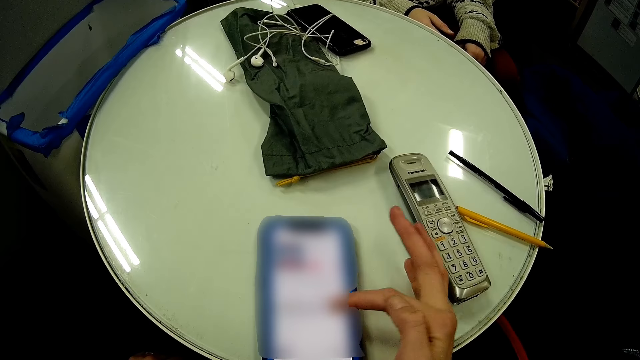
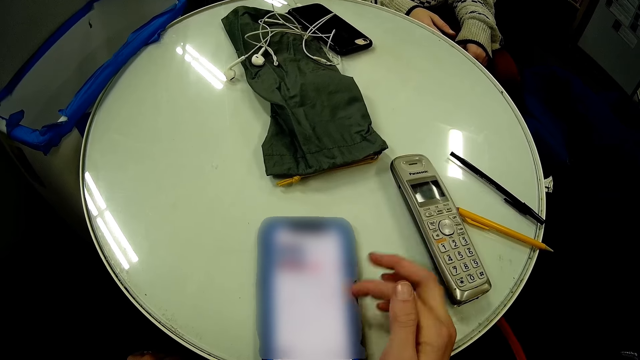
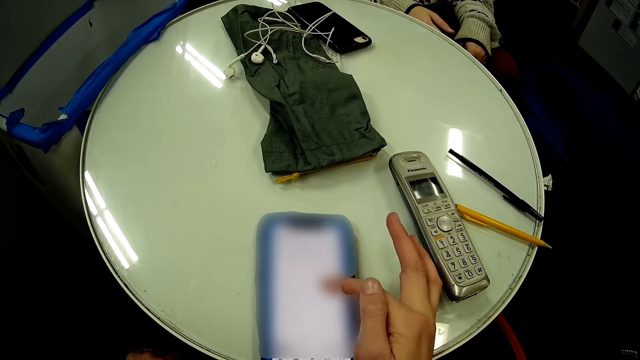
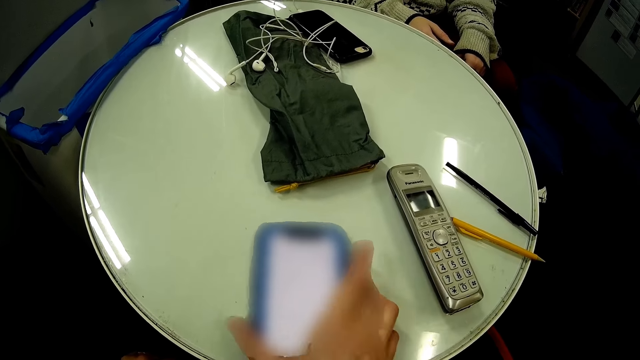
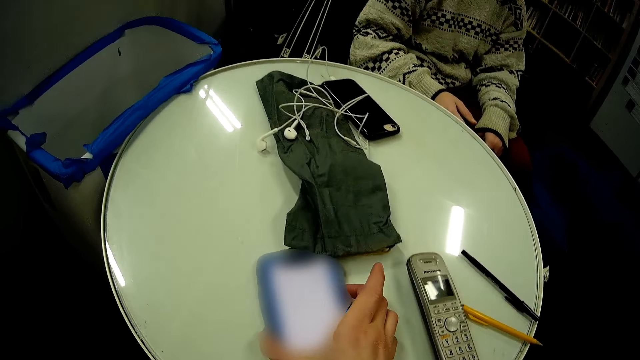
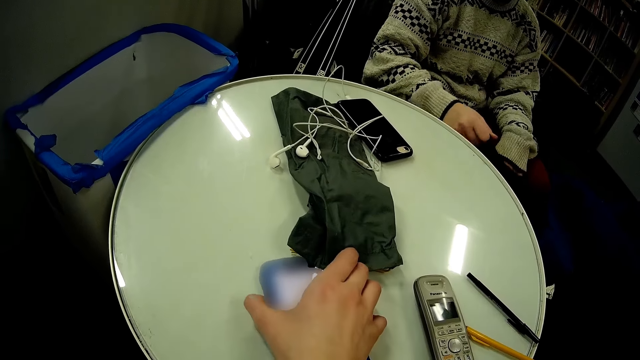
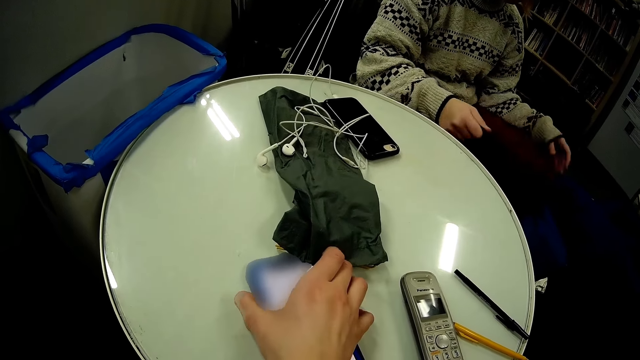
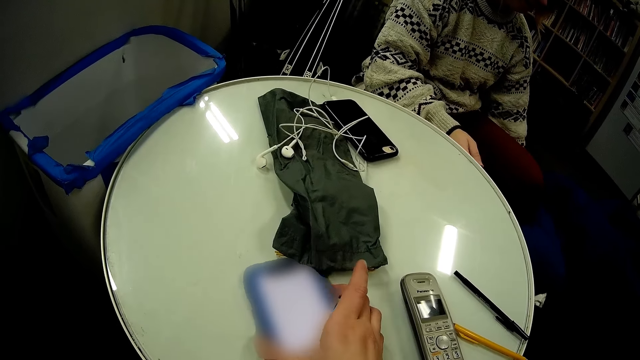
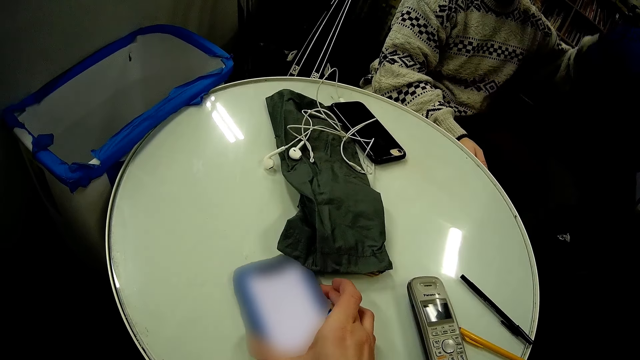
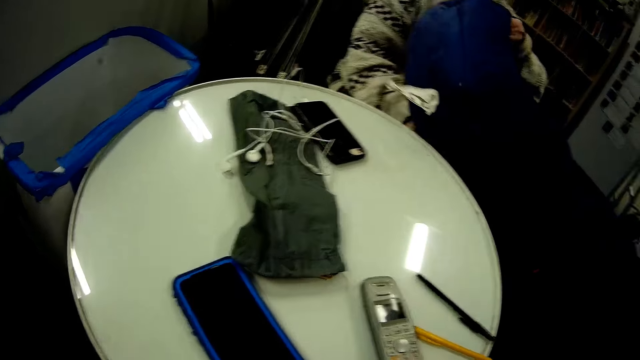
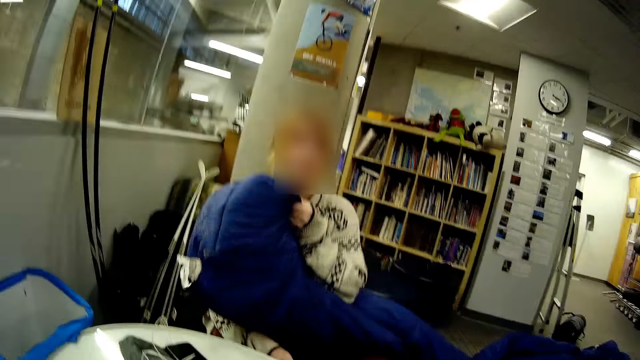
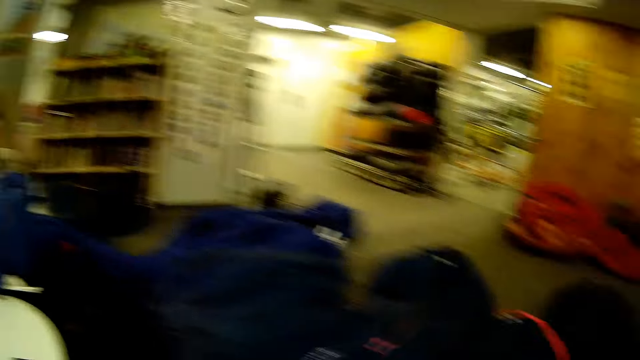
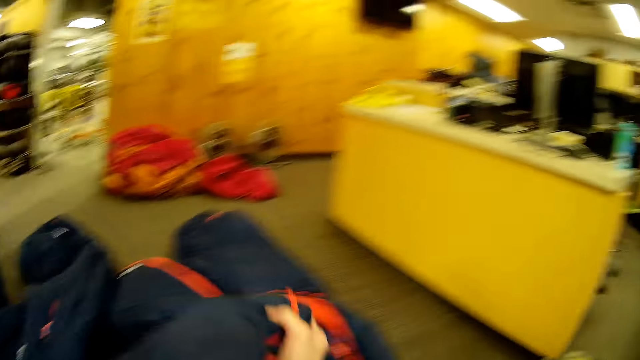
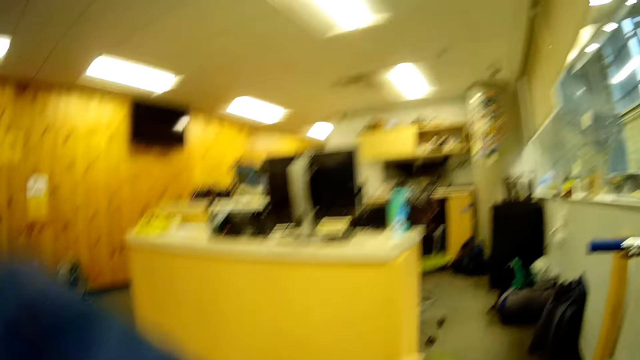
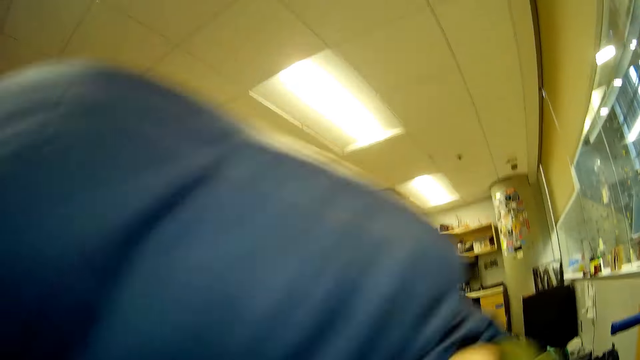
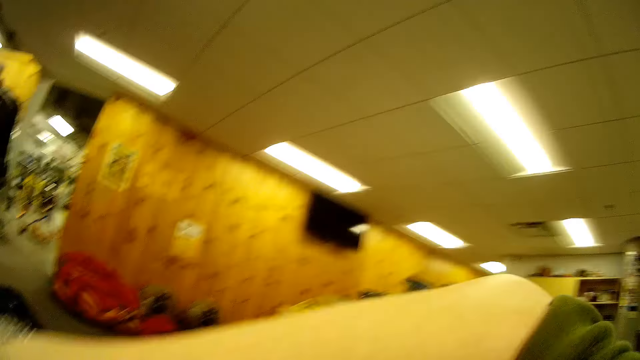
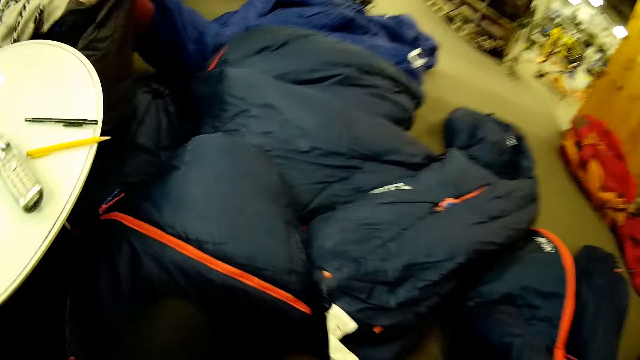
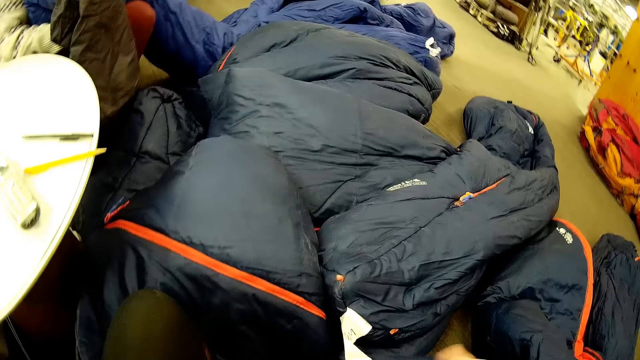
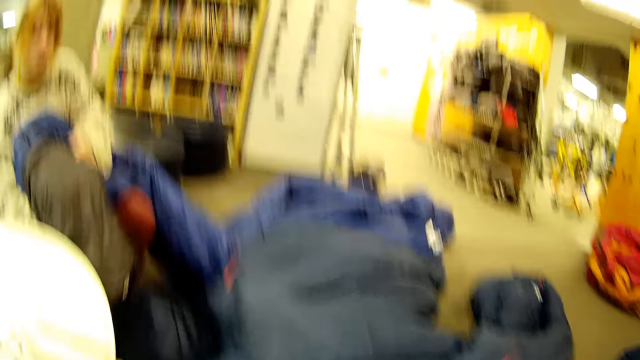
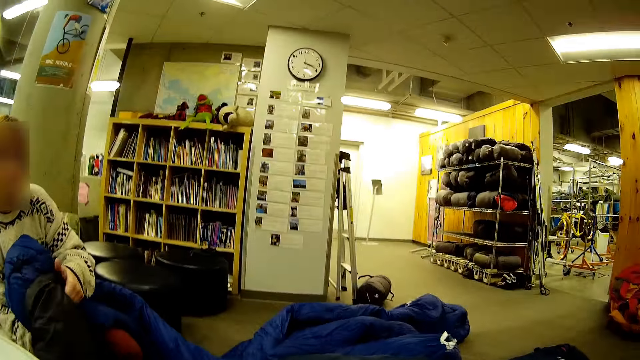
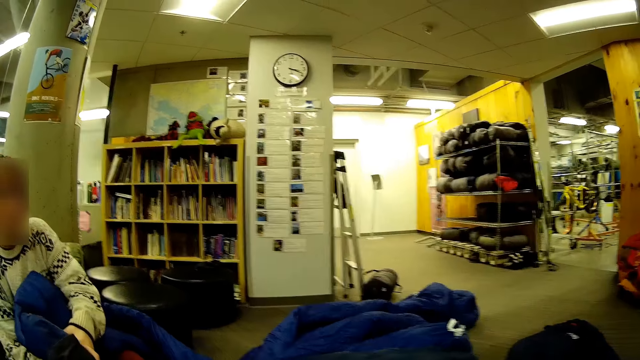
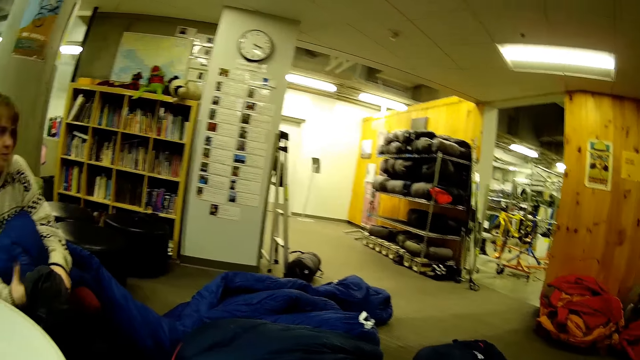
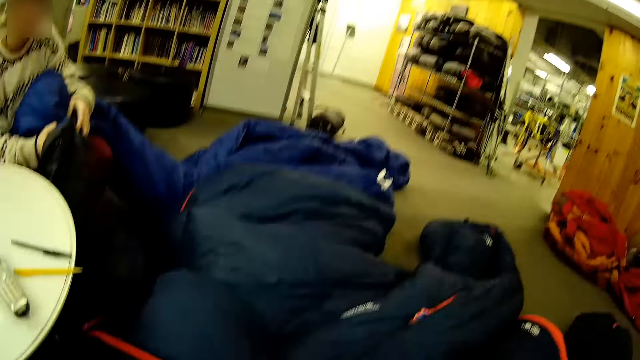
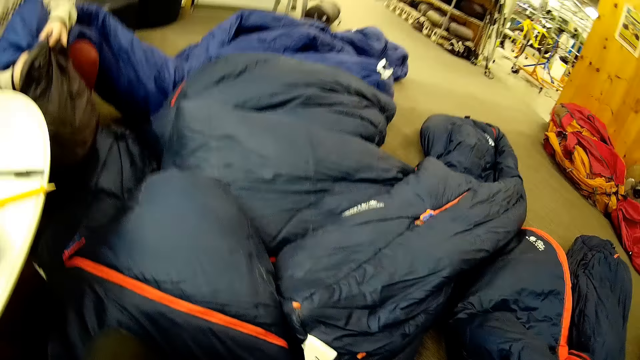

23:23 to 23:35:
A woman folds the jacket in the bag. The camera wearer takes the jacket.

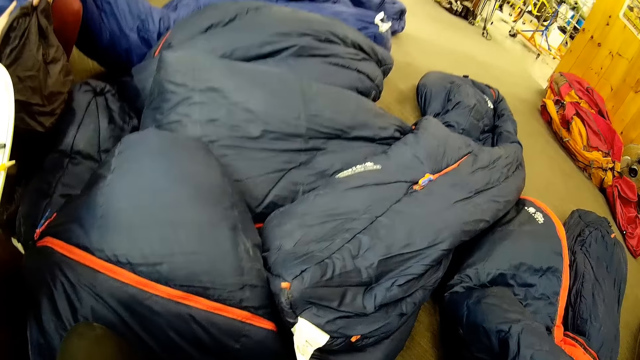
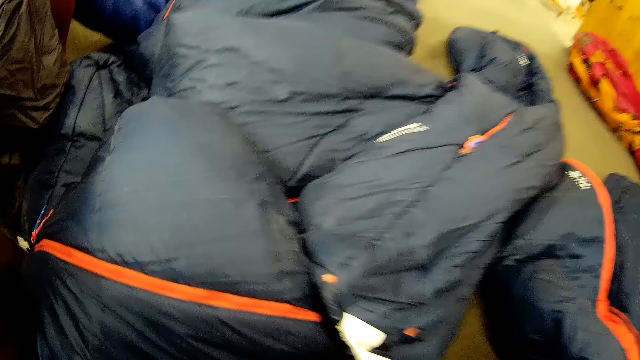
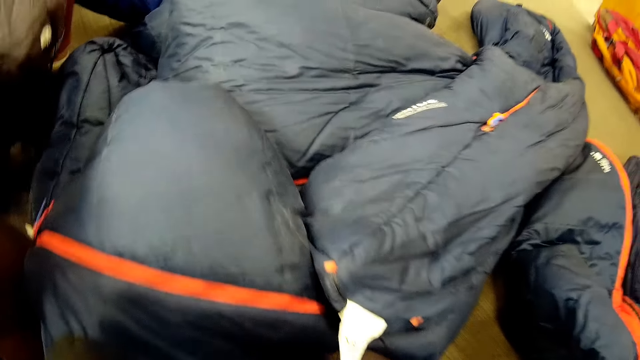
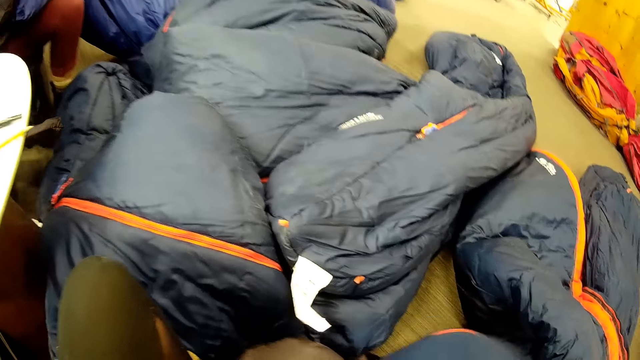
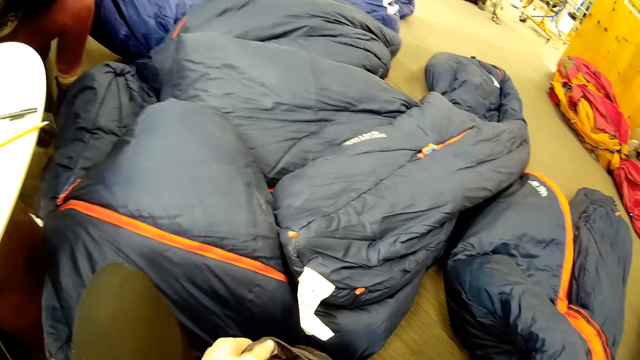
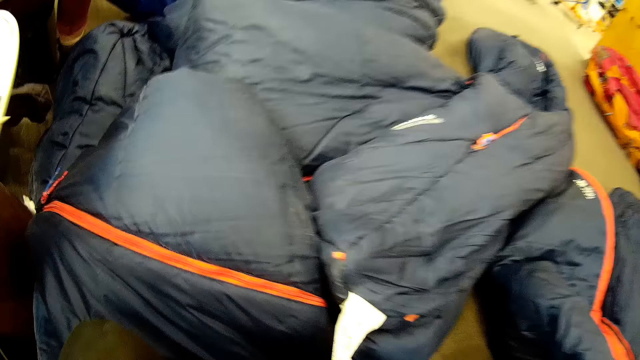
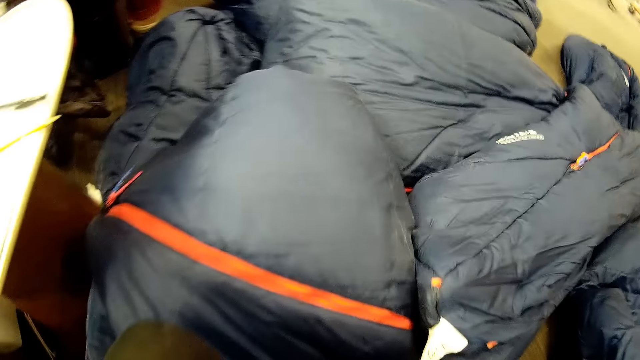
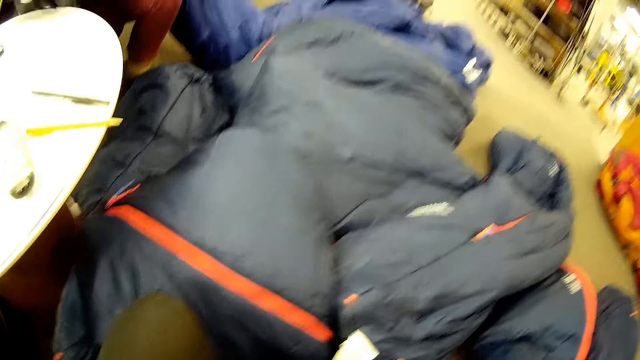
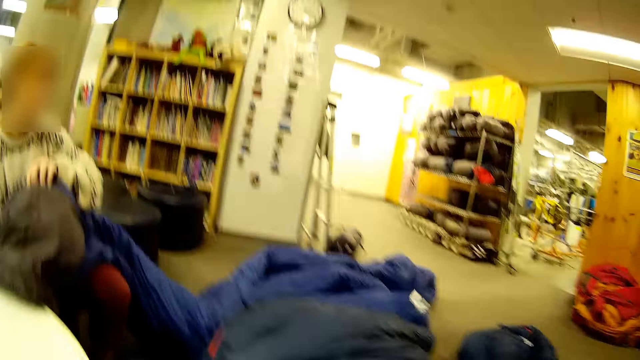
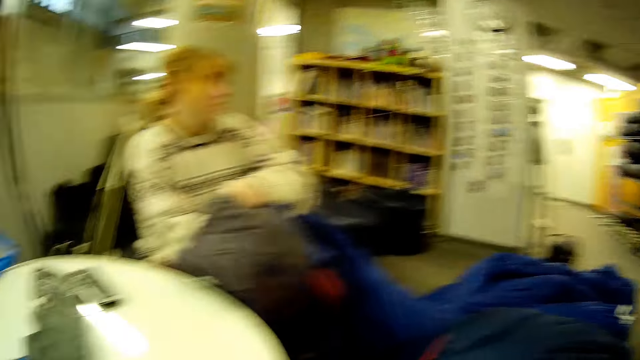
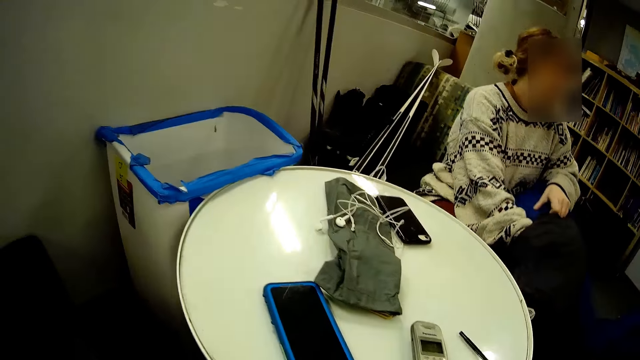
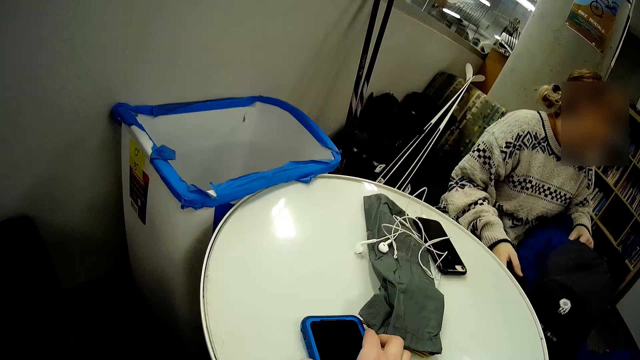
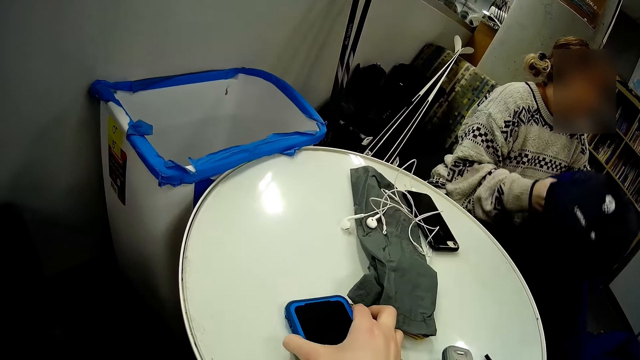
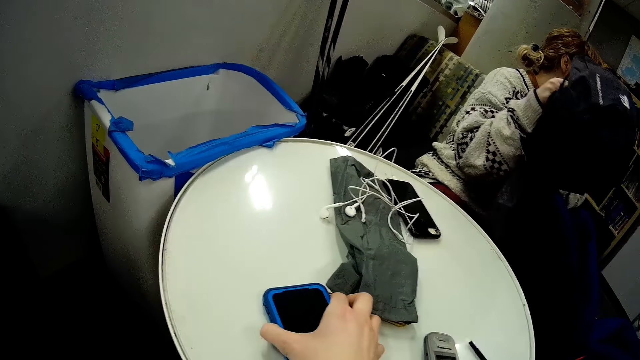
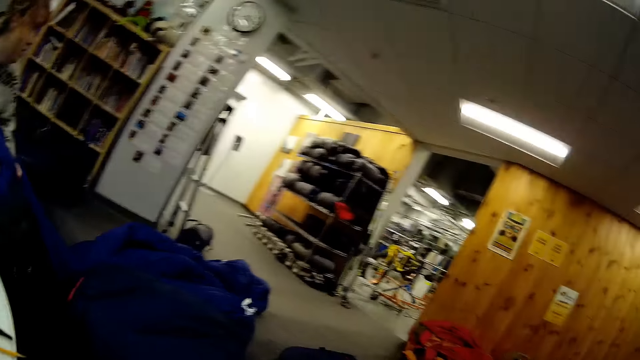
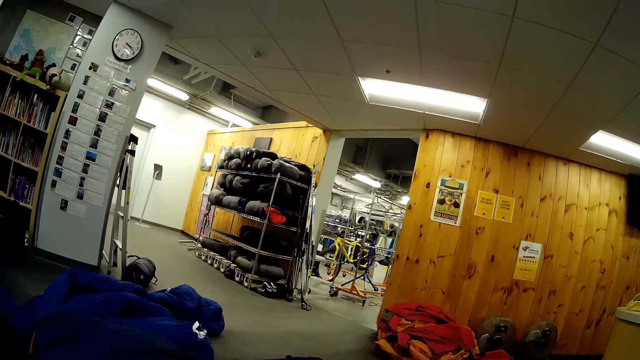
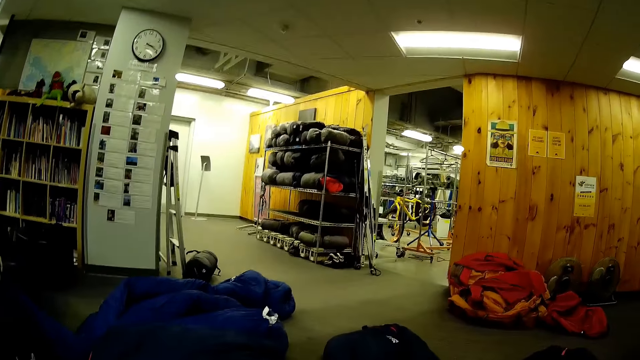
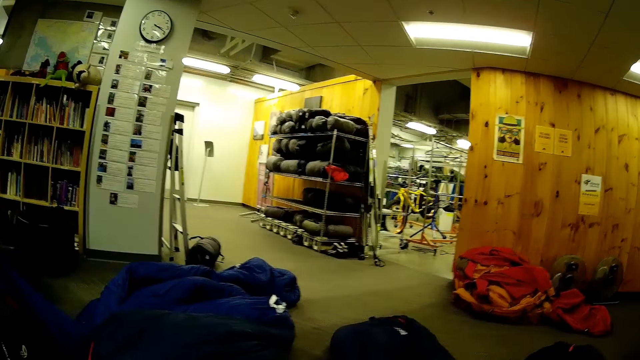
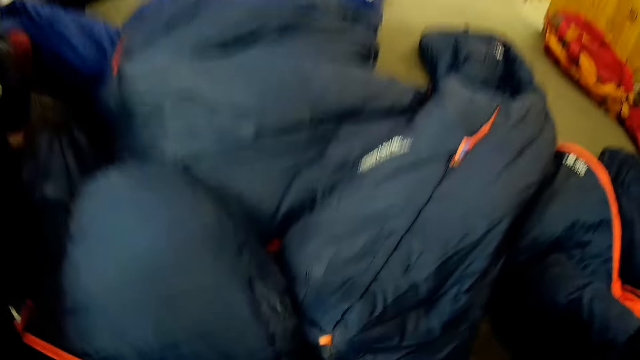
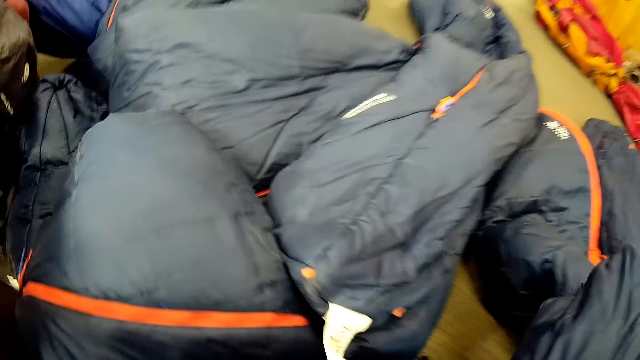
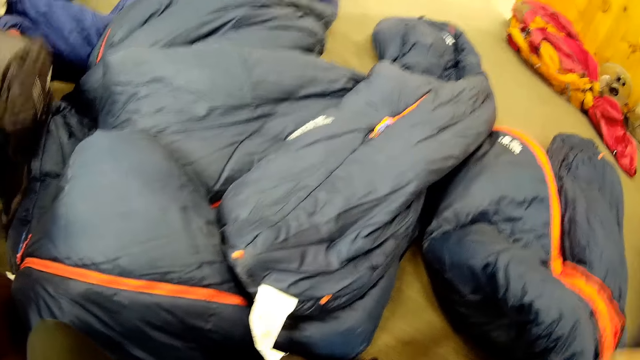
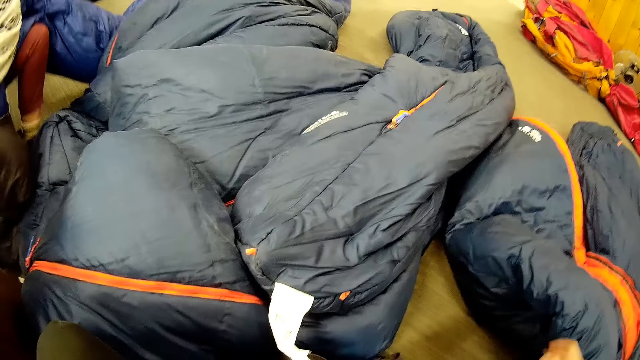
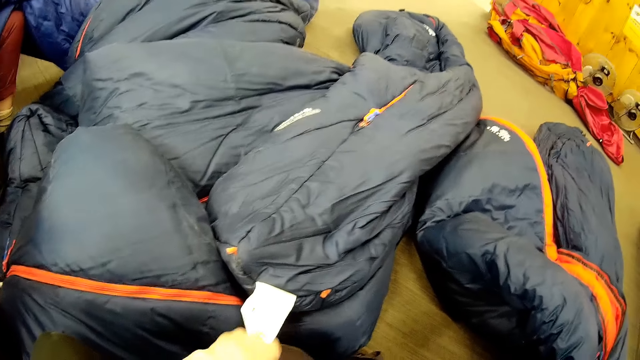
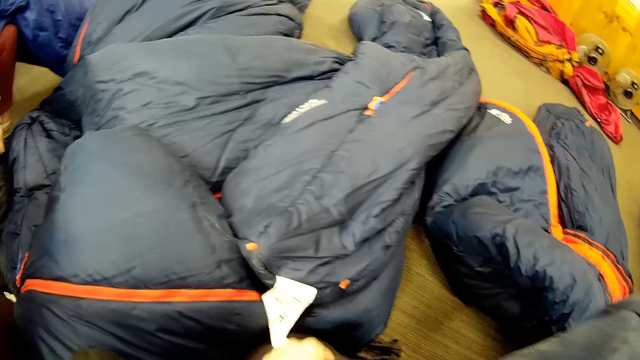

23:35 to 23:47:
The camera wearer folds the jacket in the bag. They press the phone. They fold the jacket in the bag.
